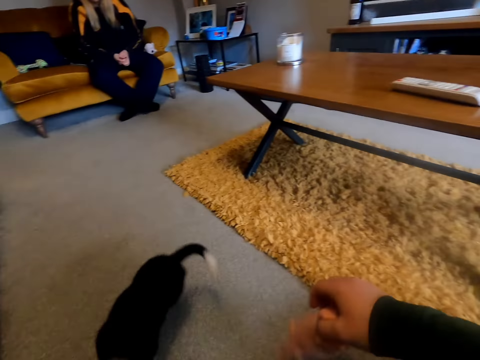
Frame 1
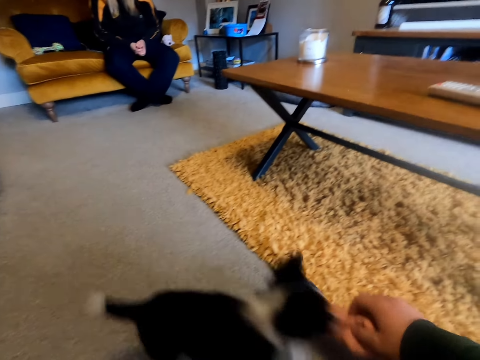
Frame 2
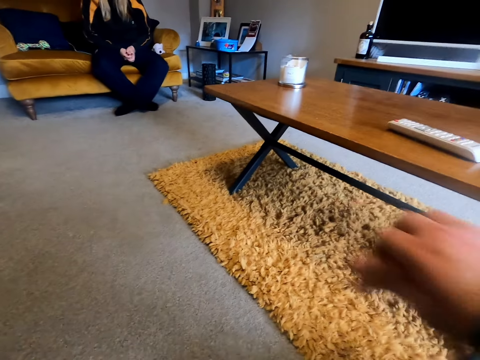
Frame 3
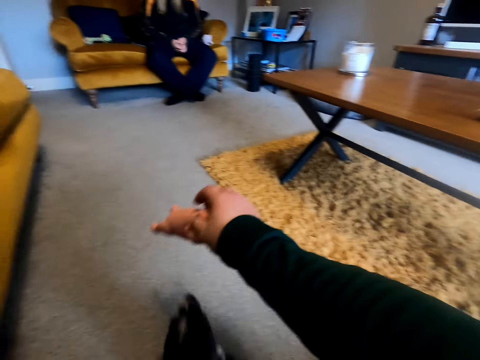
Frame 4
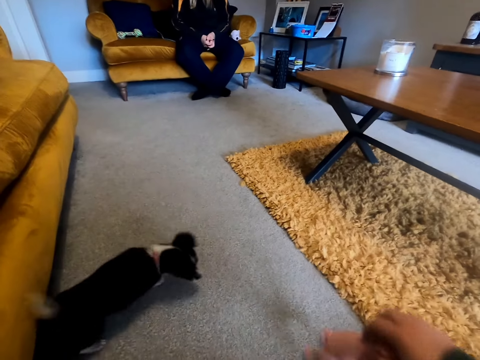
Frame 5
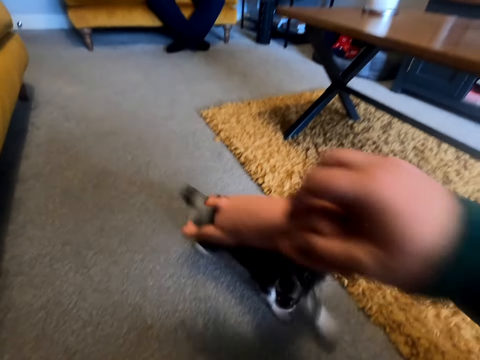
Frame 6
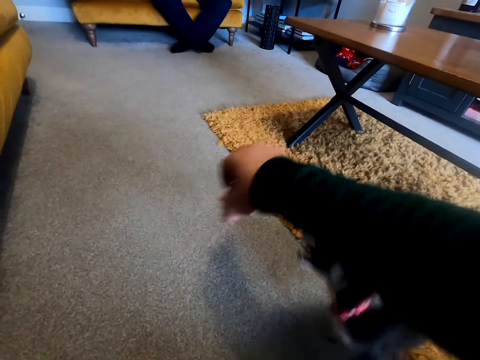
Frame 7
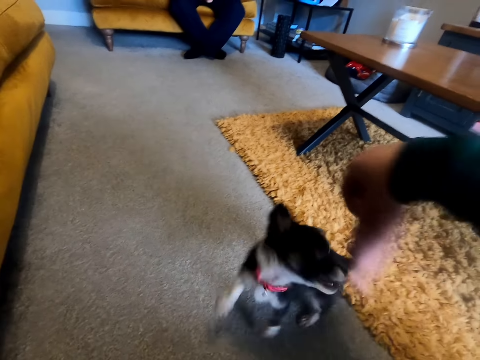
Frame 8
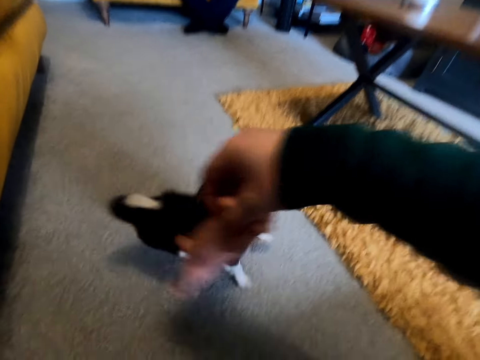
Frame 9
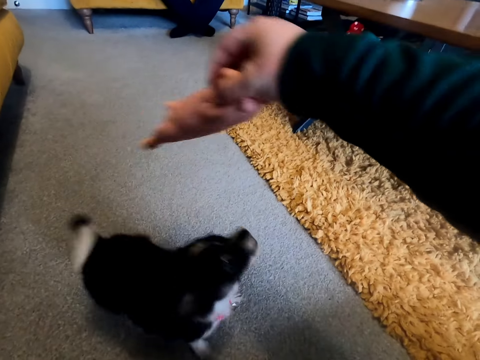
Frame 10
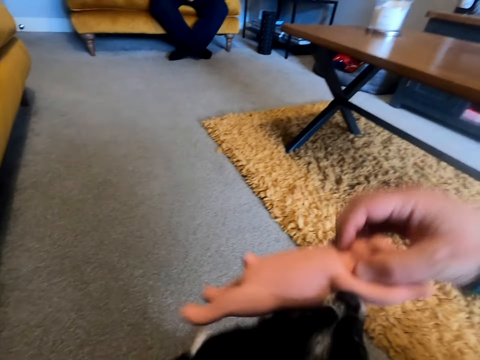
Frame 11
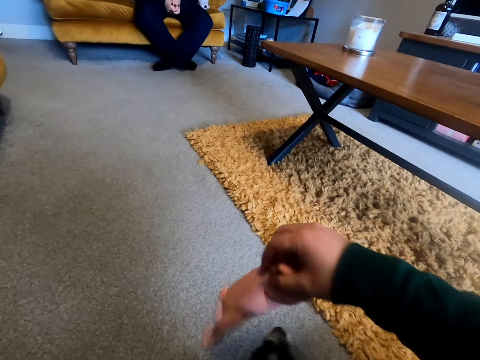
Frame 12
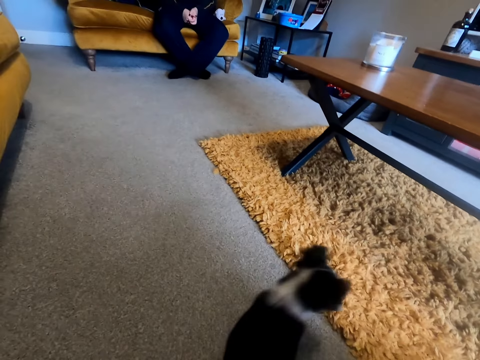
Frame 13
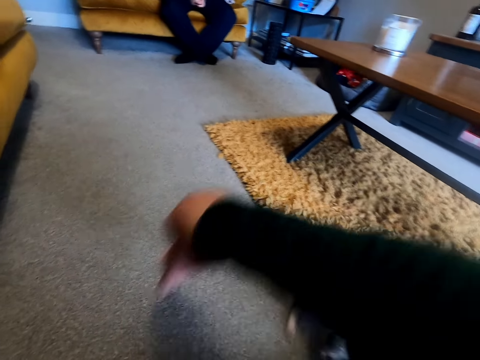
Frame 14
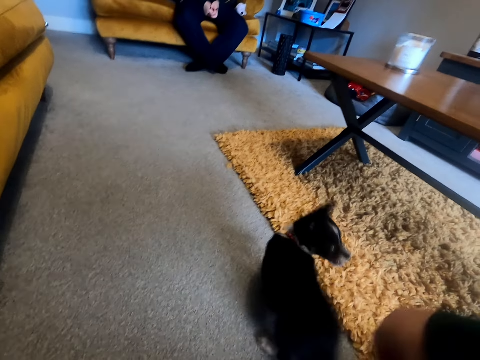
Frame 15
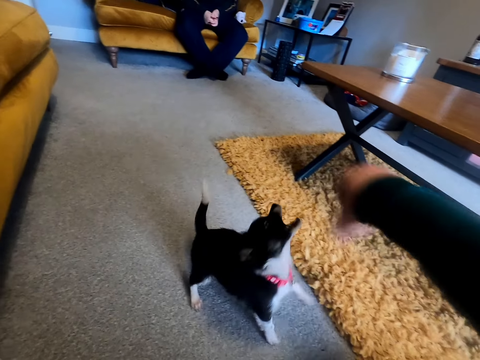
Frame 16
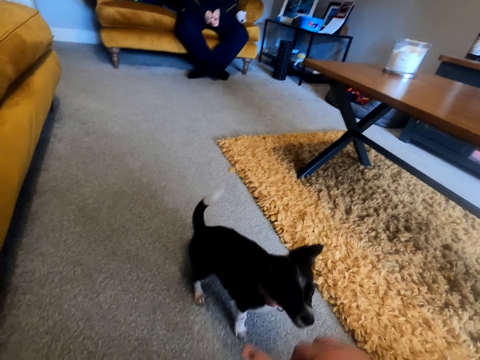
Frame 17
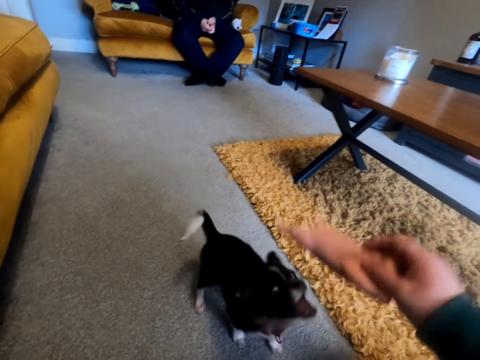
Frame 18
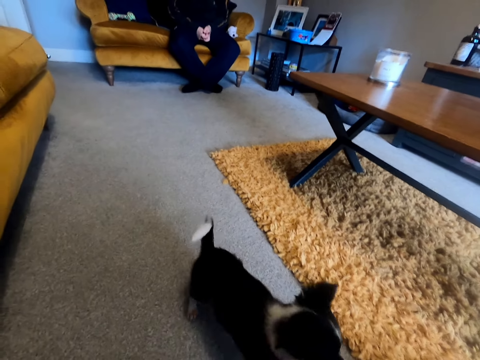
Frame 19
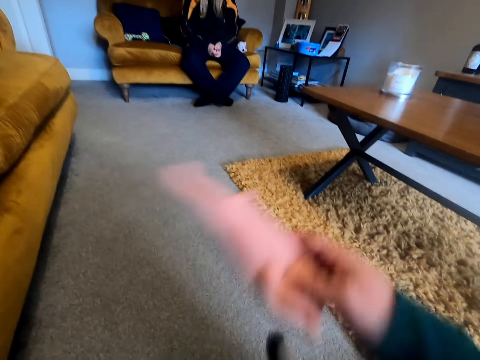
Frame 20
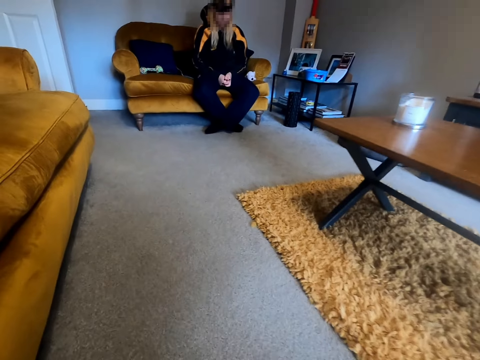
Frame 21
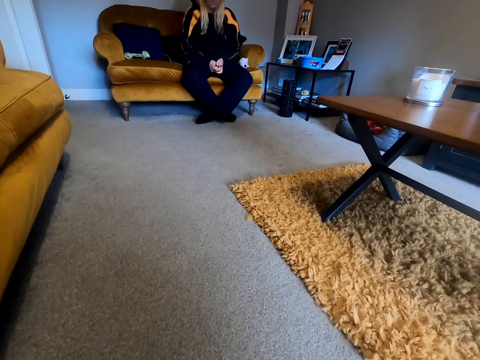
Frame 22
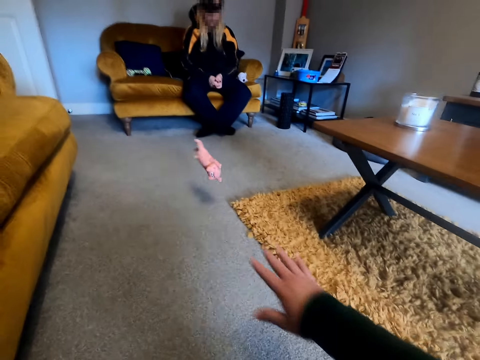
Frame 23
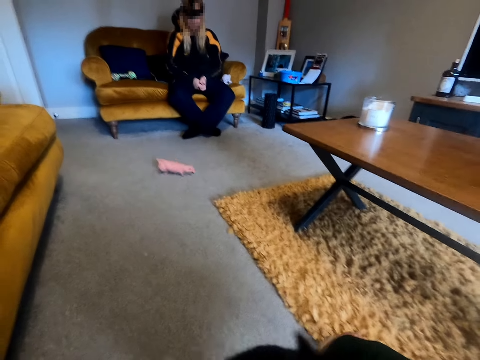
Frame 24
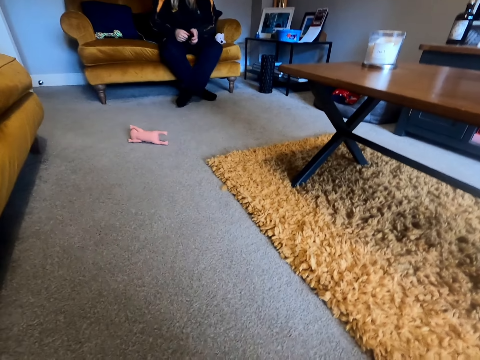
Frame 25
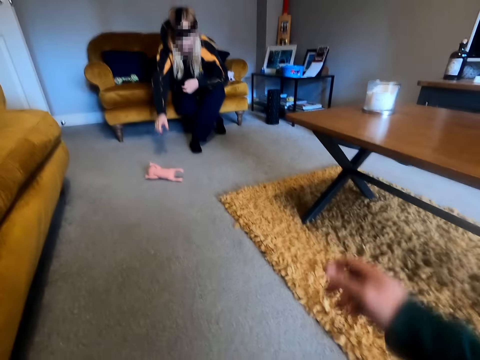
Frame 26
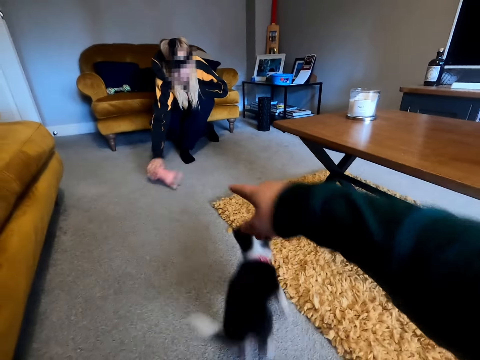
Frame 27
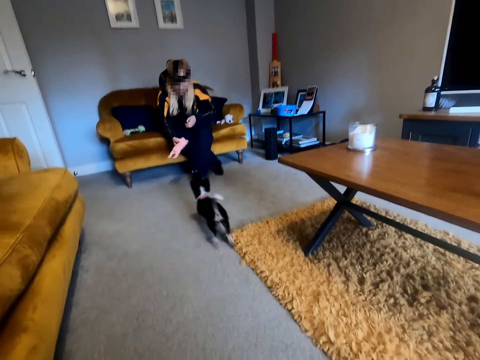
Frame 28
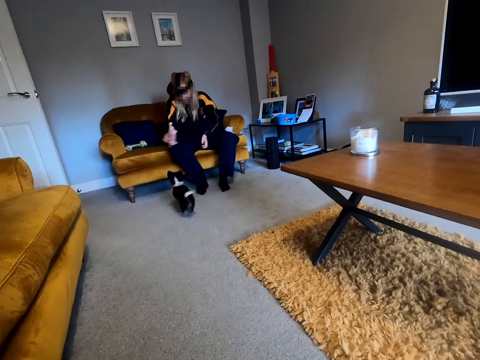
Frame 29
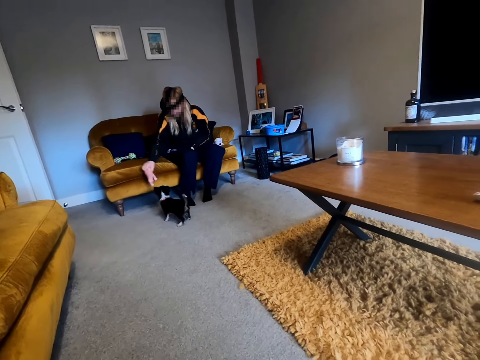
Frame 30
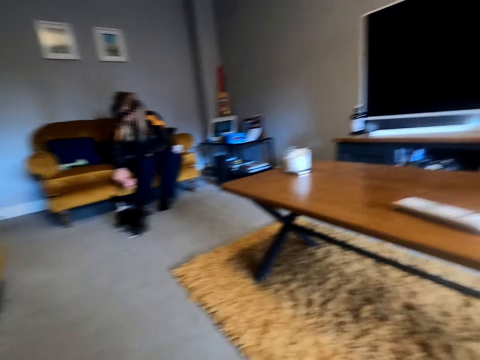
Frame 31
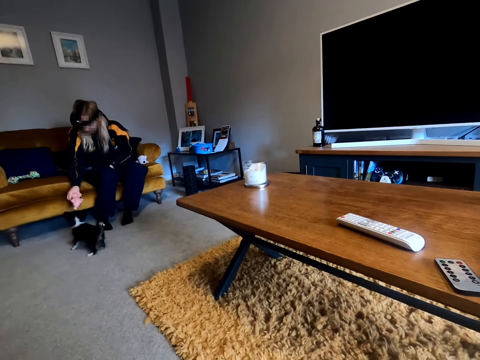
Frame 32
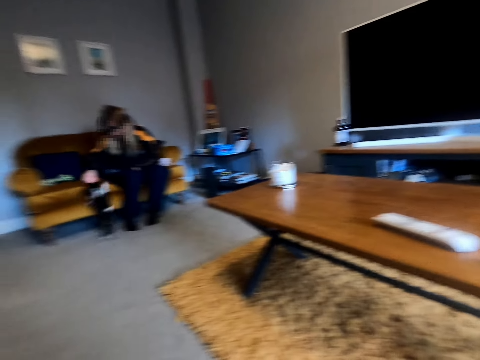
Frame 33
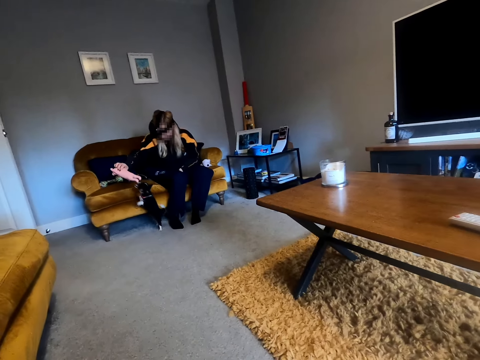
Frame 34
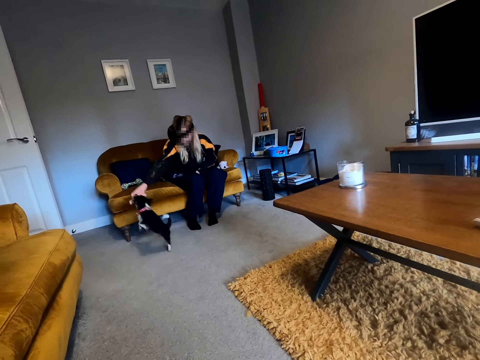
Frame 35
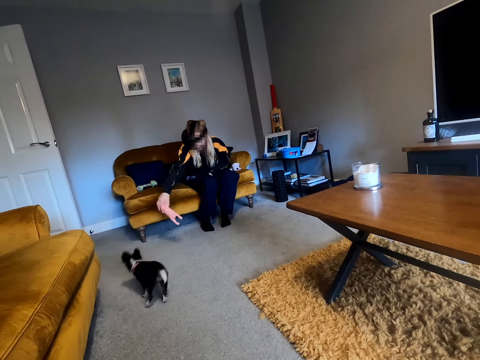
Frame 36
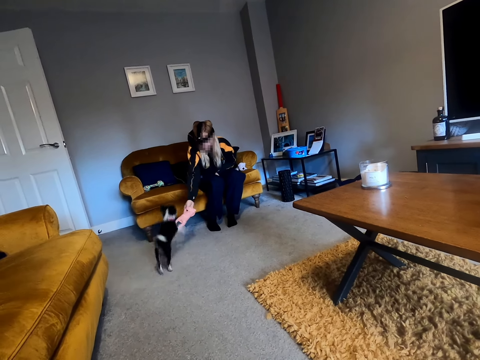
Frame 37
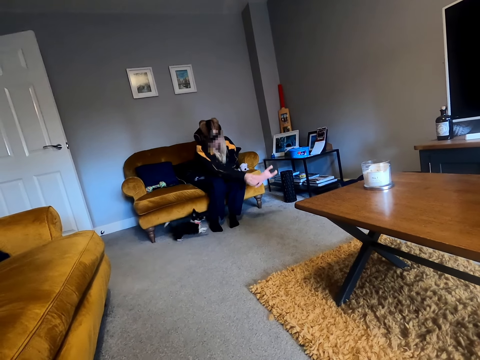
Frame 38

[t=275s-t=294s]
The camera wearer converses, throws a toy forward on the ground, and converses. A person picks up the toy. The camera wearer looks forward. The person plays with the cat.

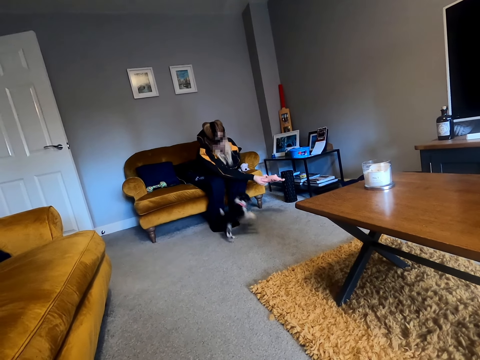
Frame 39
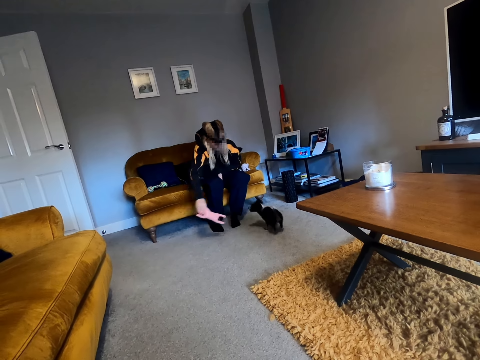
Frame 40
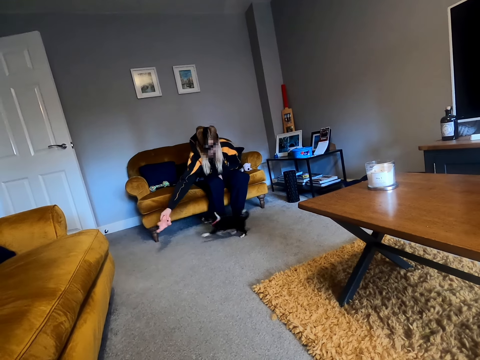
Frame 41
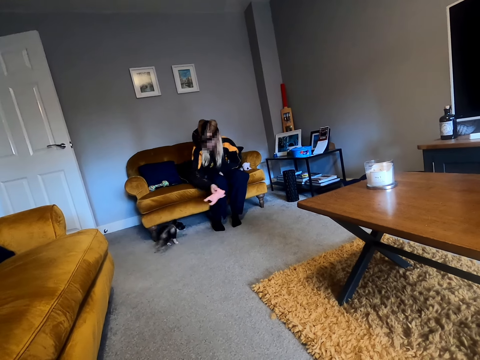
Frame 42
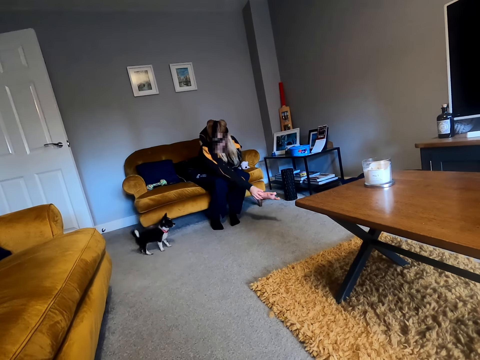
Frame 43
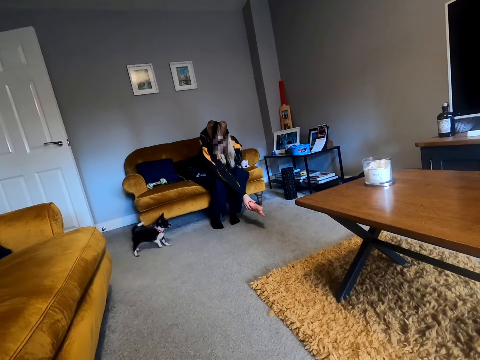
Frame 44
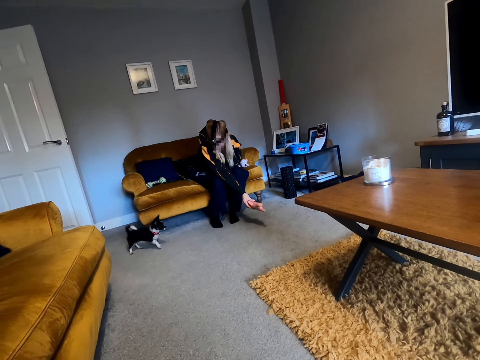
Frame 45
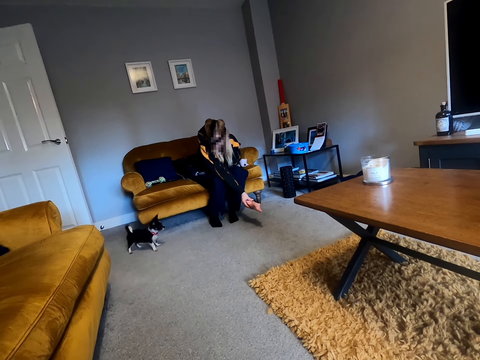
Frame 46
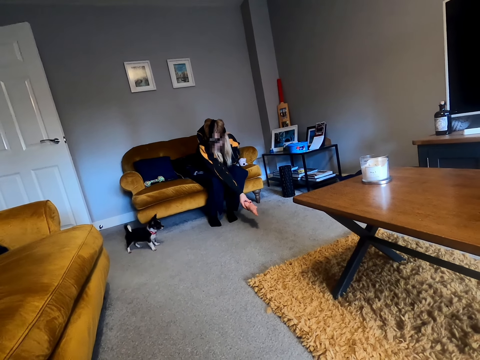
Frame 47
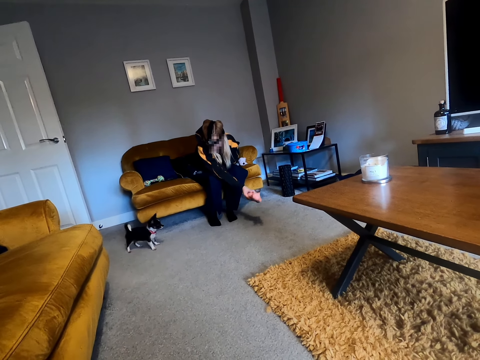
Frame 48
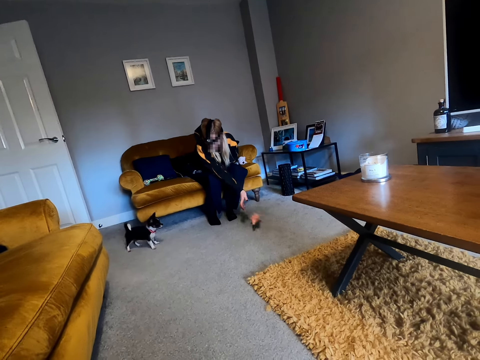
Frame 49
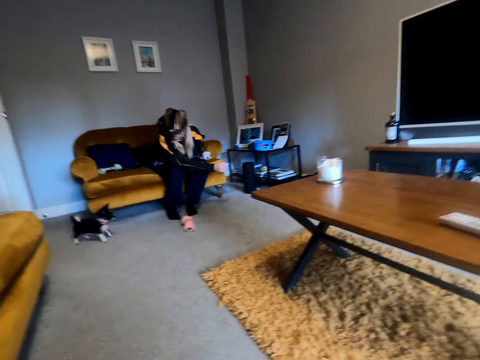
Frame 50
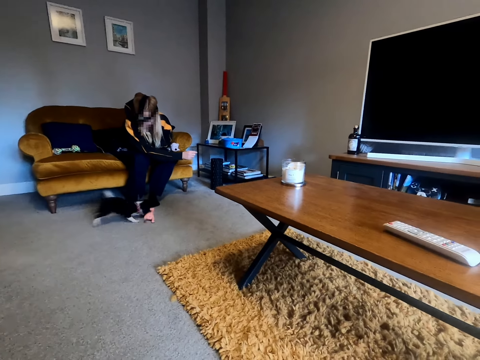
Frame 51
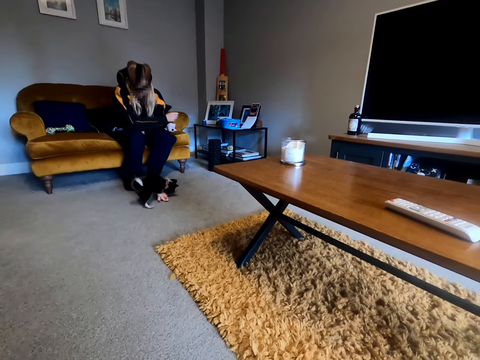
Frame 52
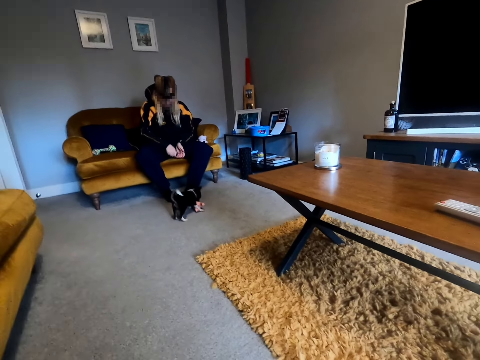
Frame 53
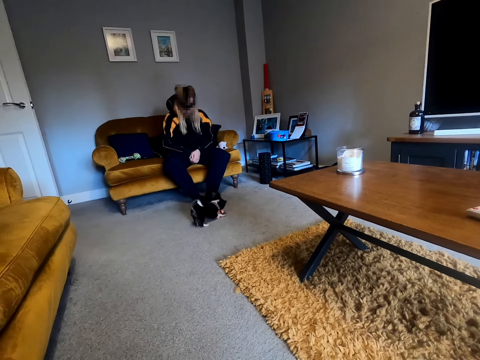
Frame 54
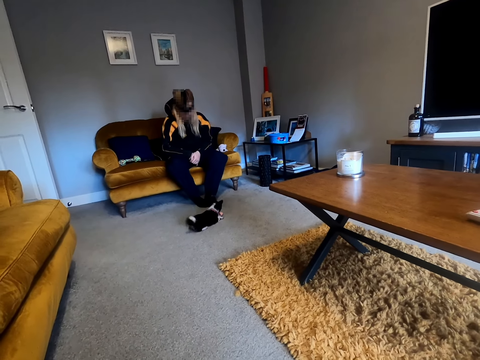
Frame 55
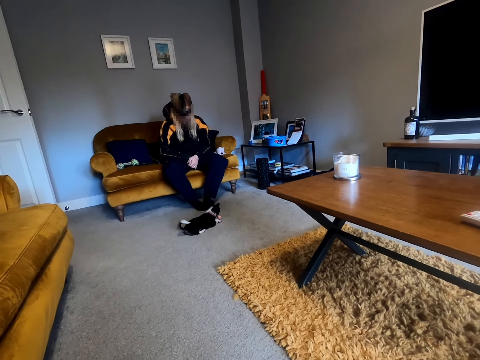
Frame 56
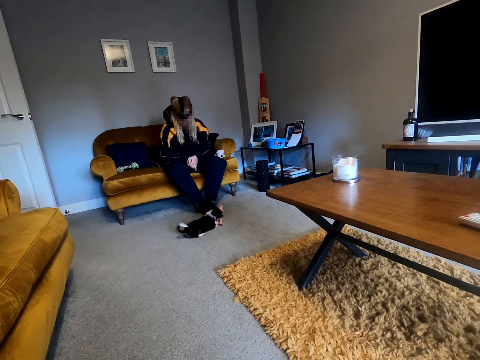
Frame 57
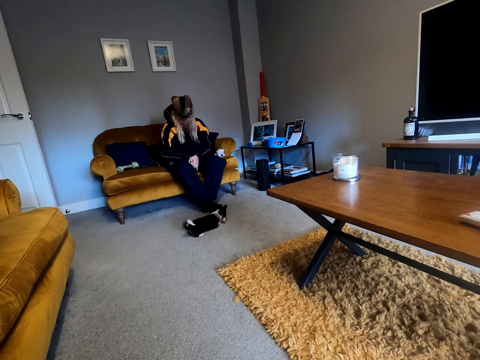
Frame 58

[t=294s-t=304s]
The person puts the toy on the ground. The person stares at the cat.
